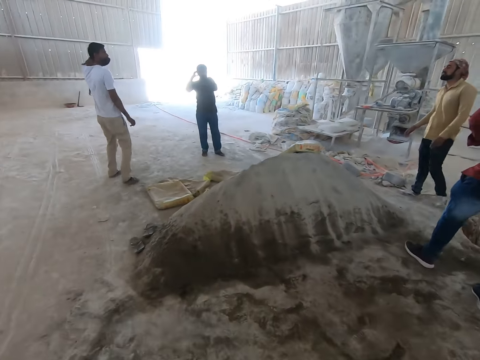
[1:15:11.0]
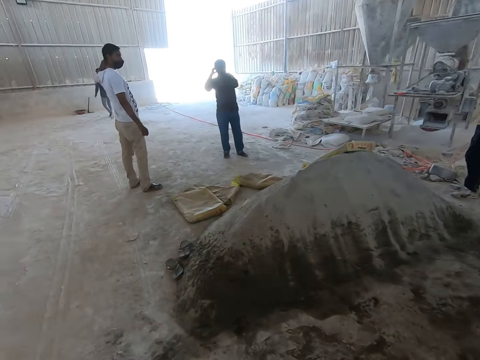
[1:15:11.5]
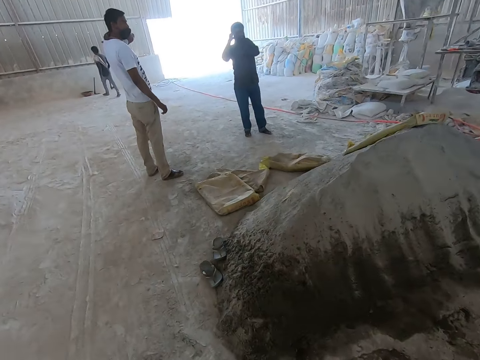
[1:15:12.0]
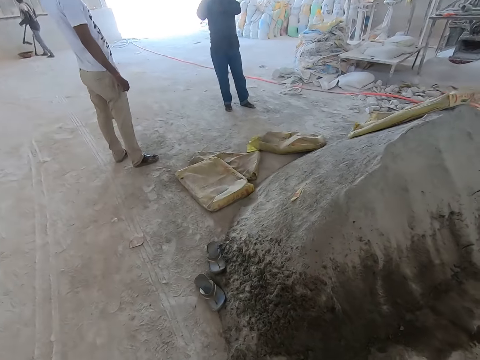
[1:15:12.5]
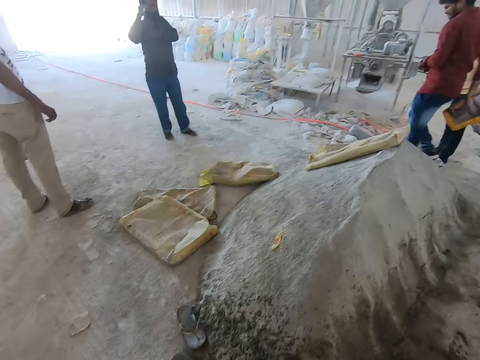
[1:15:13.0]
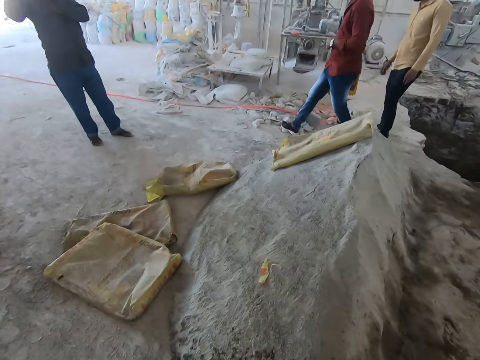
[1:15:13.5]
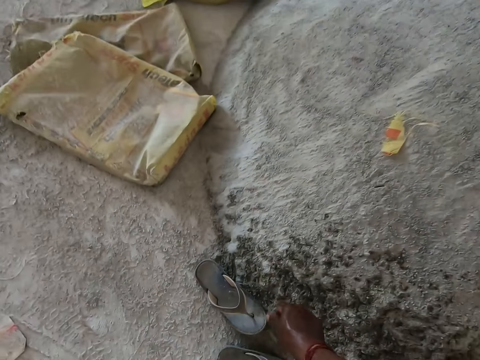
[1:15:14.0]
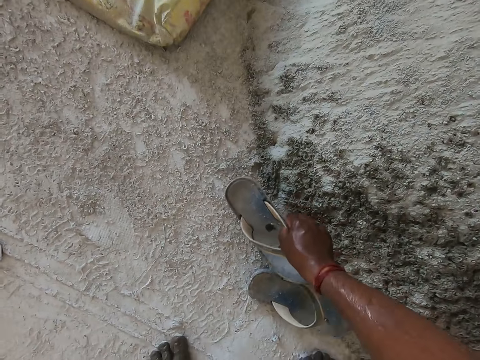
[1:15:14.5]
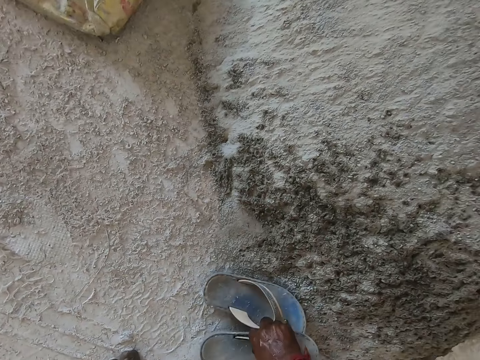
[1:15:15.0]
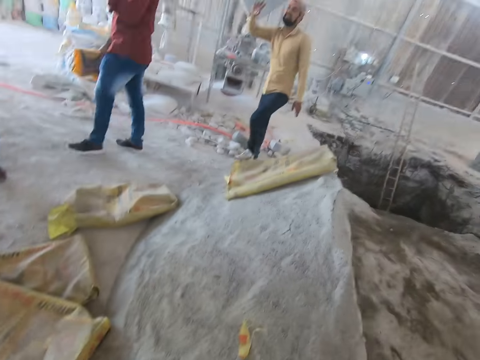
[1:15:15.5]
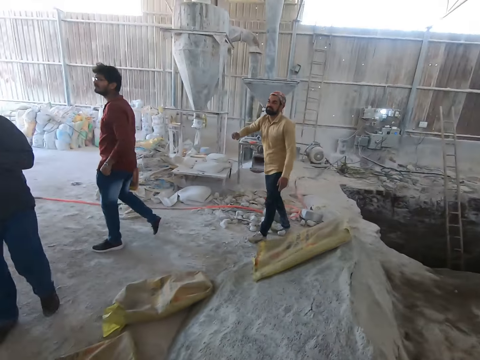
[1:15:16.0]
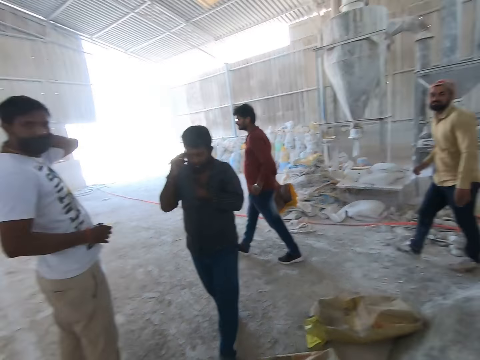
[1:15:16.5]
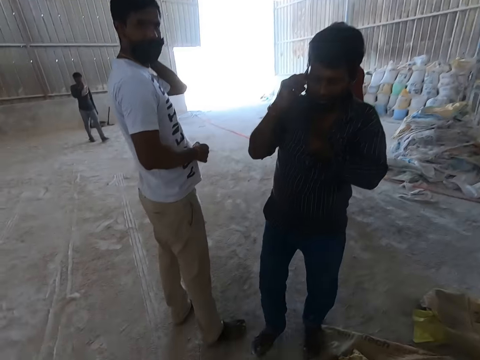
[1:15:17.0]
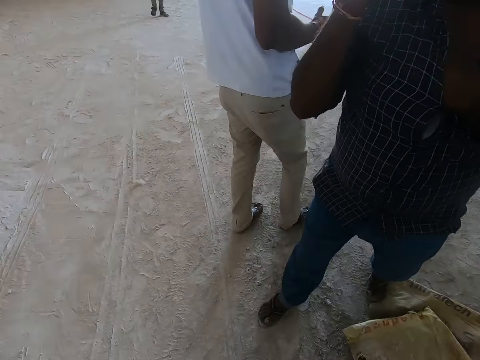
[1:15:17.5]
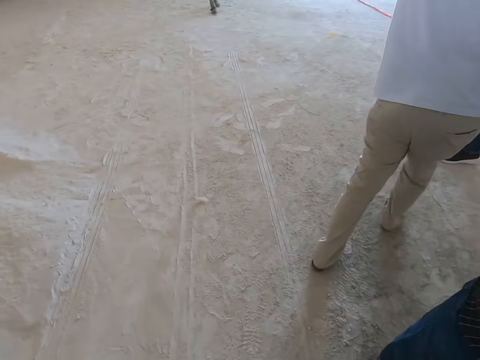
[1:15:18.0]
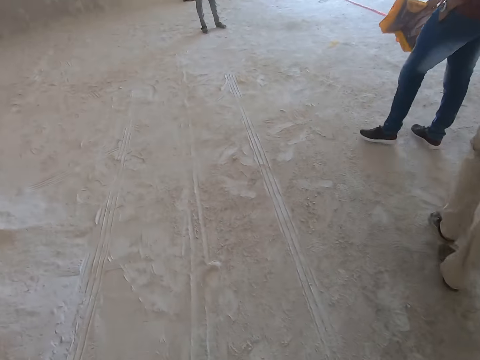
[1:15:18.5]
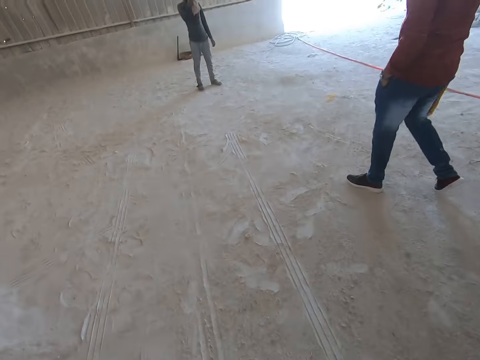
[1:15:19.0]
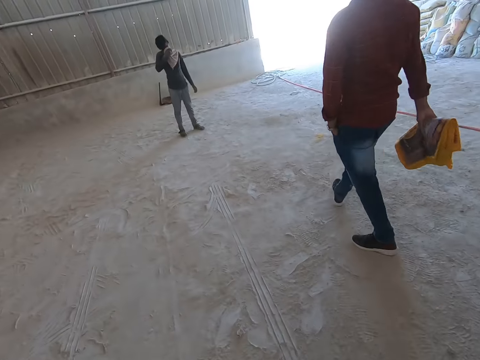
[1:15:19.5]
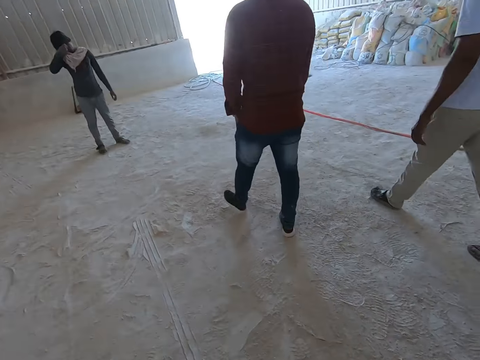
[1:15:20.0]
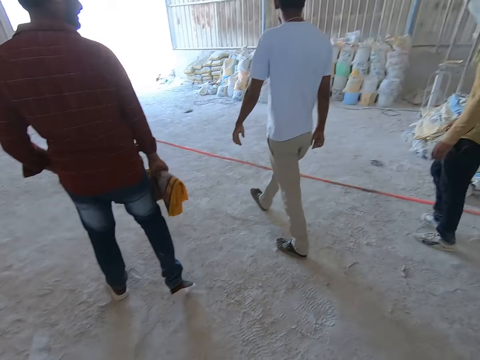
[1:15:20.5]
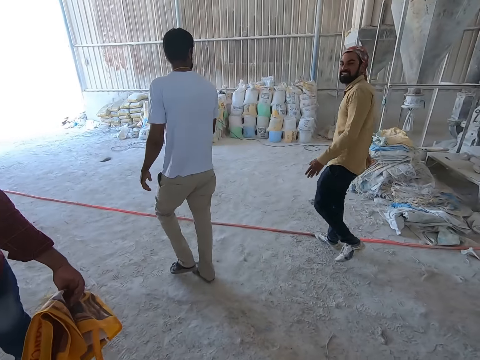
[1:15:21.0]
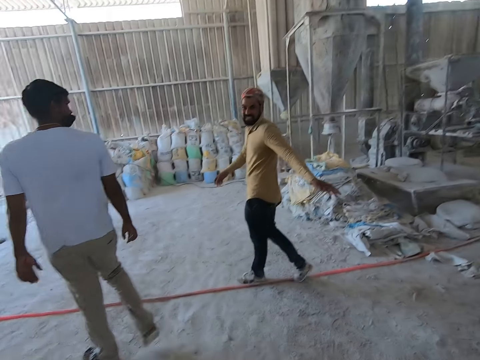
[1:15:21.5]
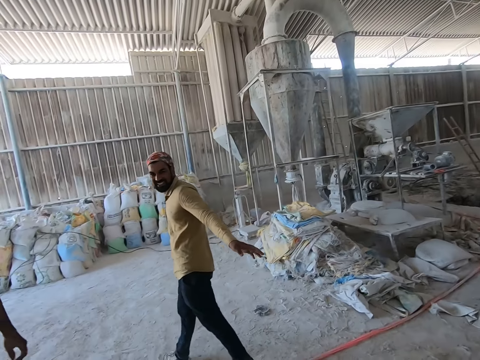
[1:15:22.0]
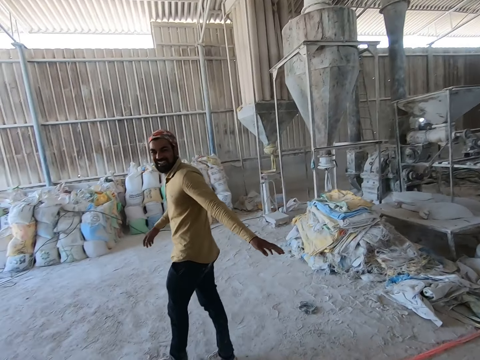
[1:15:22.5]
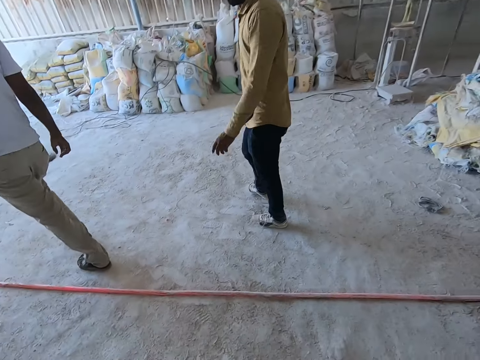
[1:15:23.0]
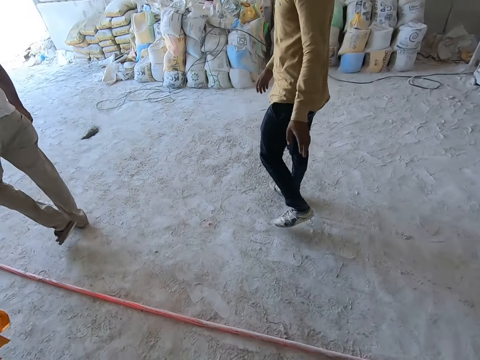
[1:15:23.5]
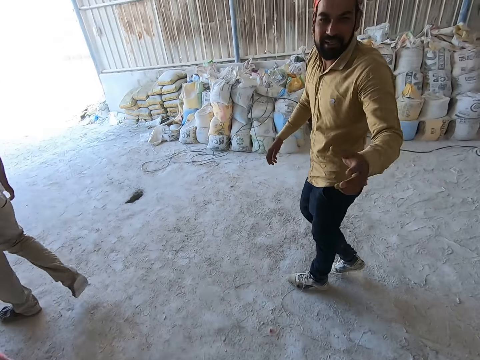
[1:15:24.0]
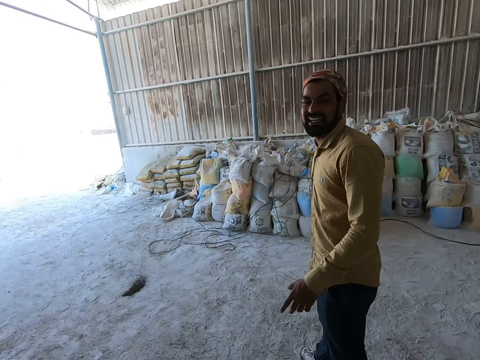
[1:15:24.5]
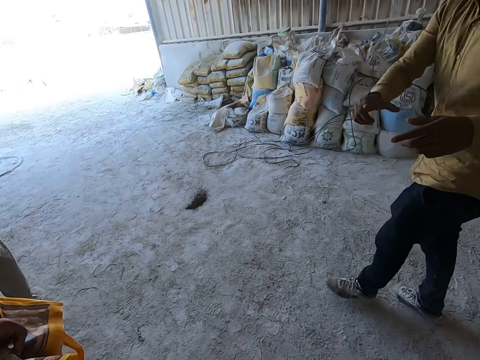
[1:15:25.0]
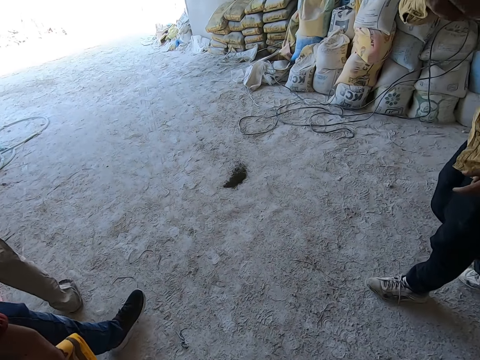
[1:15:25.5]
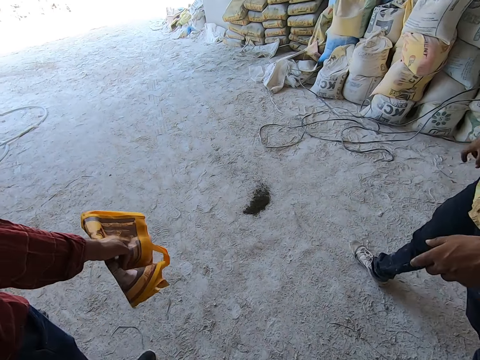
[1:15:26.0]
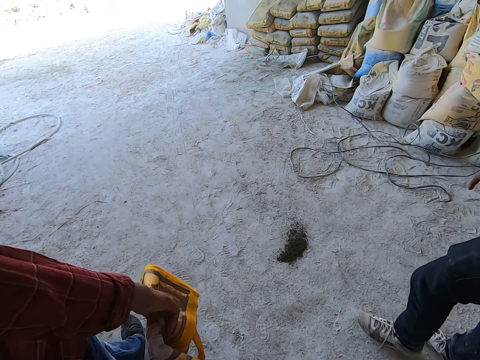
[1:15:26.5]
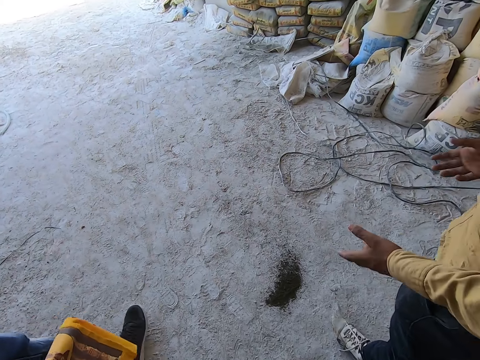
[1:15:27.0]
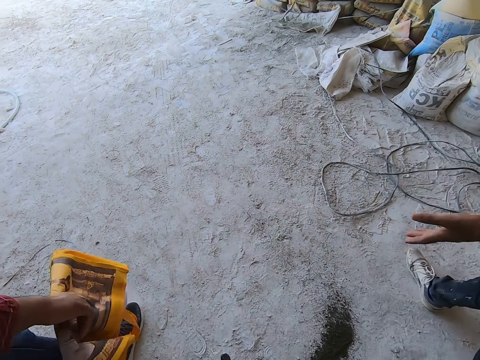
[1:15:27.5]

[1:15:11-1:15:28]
The camera wearer walks. He picks a pair of slippers on the floor with his right hand. He speaks to a man. He interacts with the man. He walks from the inside of an uncompleted building to outside of the building. He walks. He speaks to another man. He walks. The other man speaks to the camera wearer. The camera wearer walks.

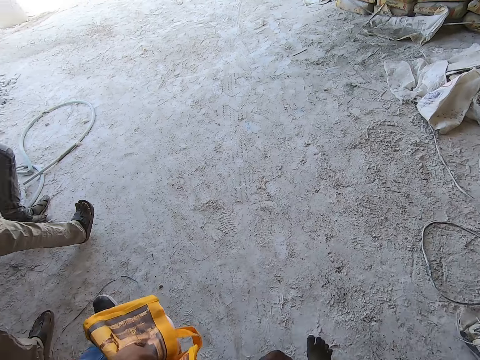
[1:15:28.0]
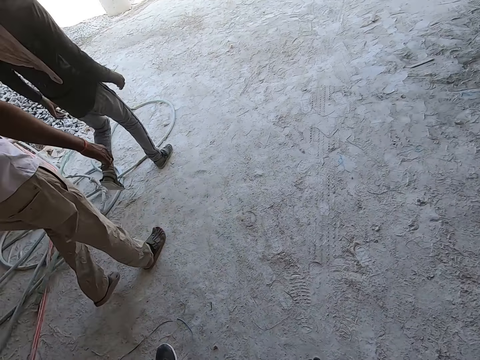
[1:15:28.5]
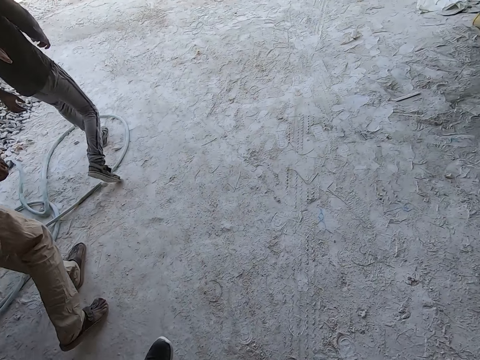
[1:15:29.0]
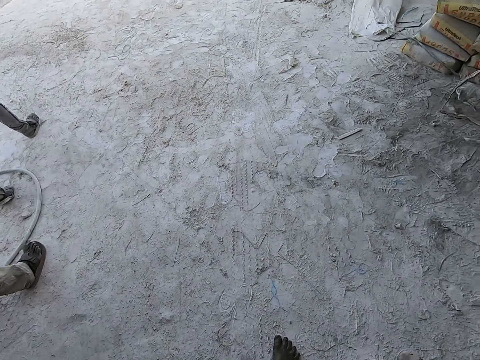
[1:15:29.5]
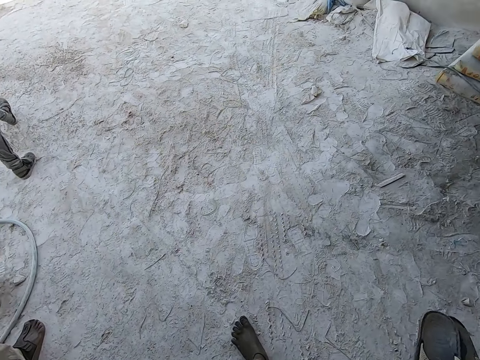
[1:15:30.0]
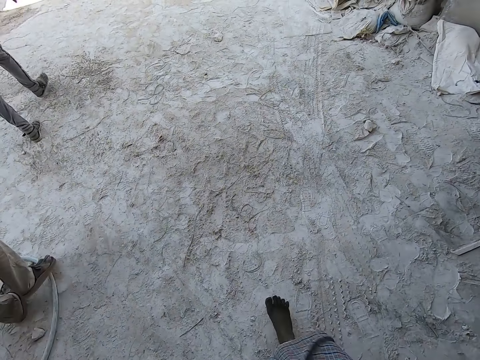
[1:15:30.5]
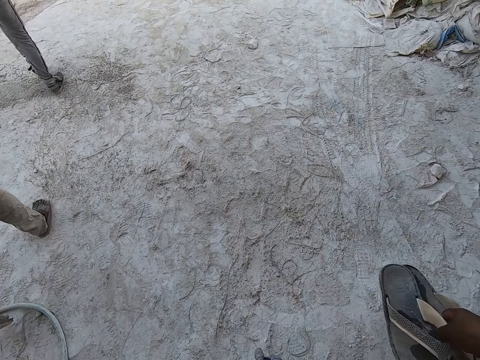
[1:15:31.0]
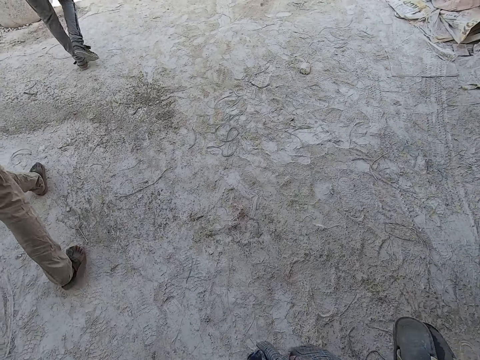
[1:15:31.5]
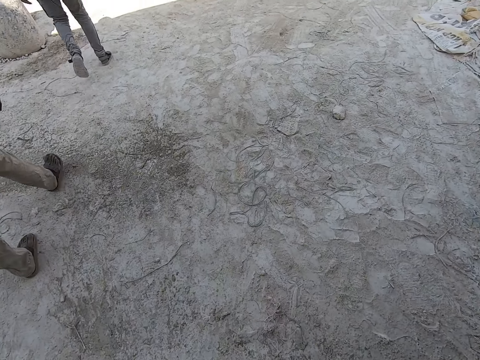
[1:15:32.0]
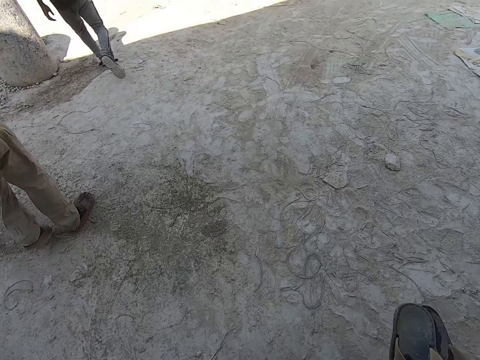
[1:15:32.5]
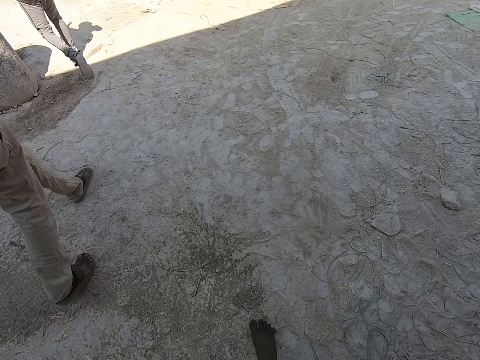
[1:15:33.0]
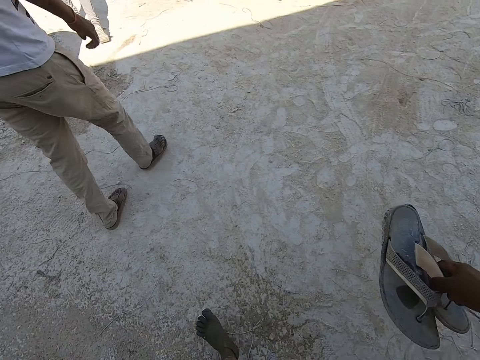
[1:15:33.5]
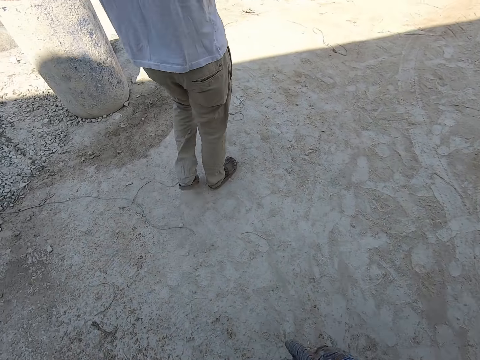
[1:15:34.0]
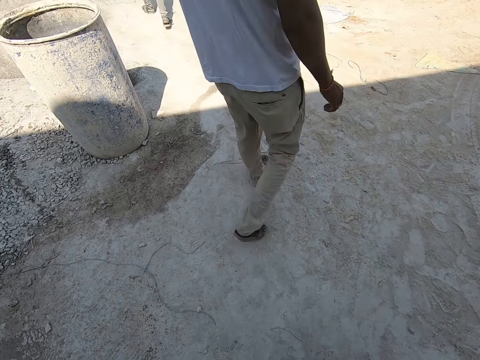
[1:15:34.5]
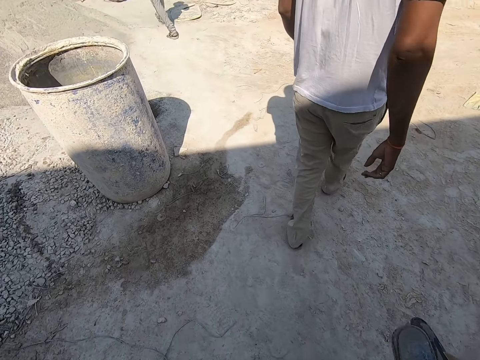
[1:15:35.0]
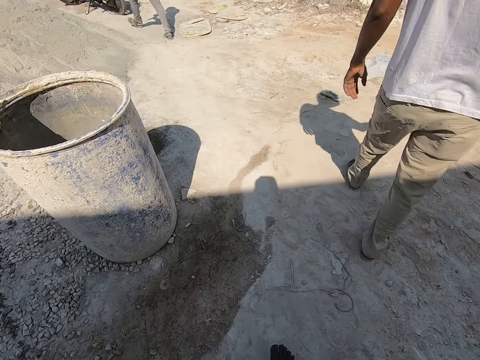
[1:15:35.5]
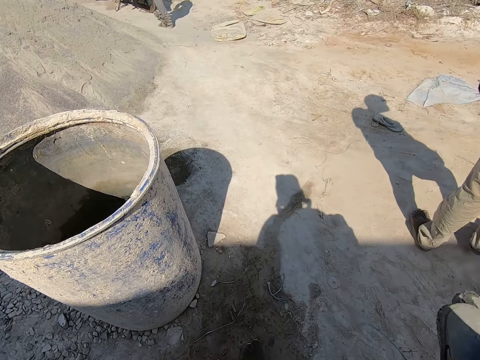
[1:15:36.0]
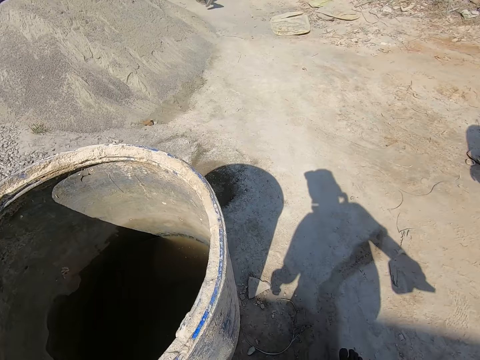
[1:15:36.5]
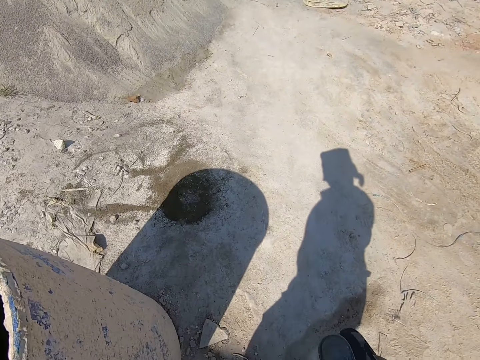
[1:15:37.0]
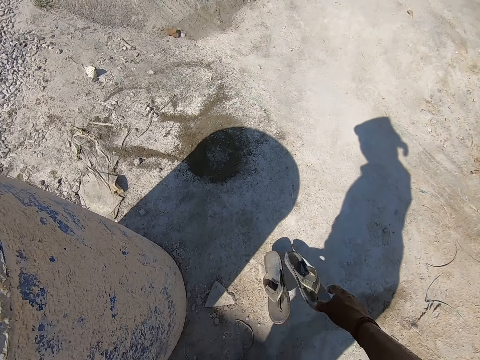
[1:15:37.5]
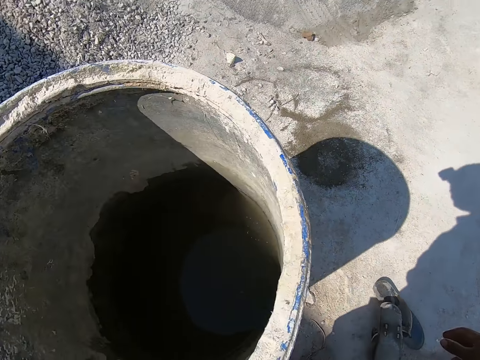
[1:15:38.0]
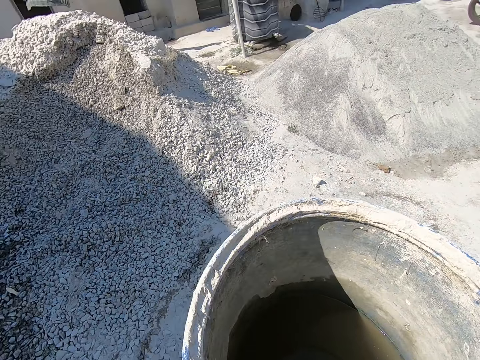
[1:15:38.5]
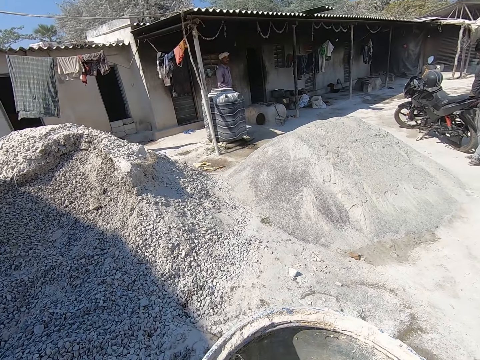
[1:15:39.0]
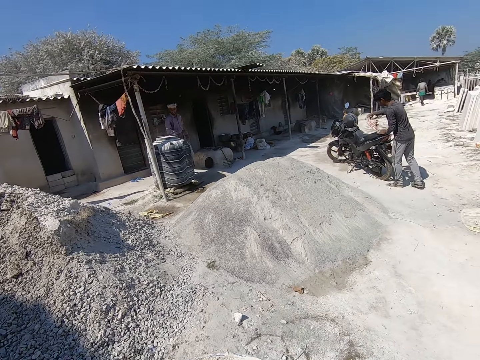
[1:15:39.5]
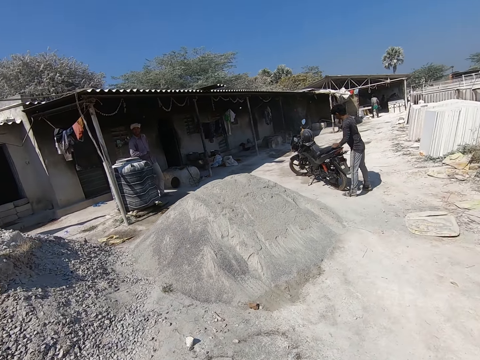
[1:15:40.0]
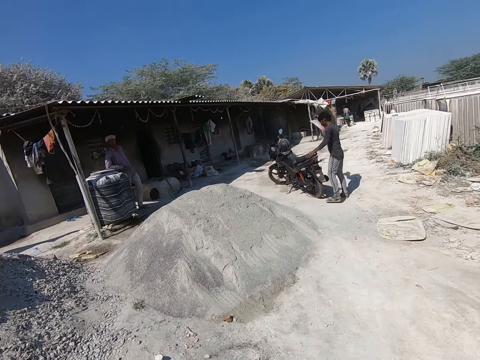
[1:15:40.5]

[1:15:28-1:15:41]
The camera wearer drops the pair of slippers on the floor with his right hand. He looks inside the drum. He looks around. He speaks to a man.
